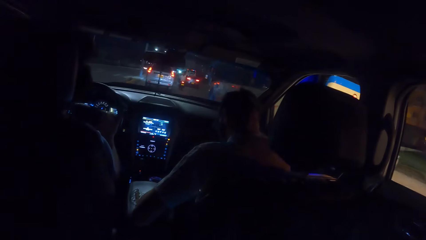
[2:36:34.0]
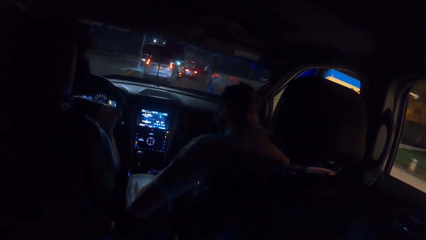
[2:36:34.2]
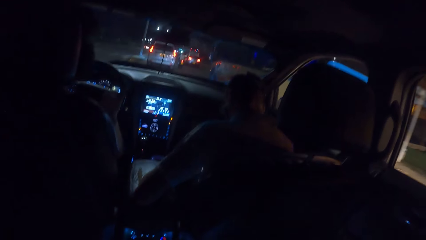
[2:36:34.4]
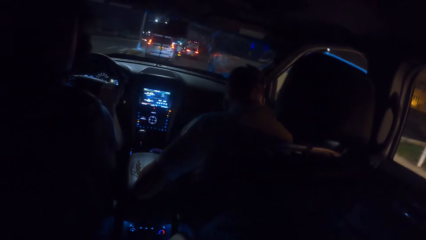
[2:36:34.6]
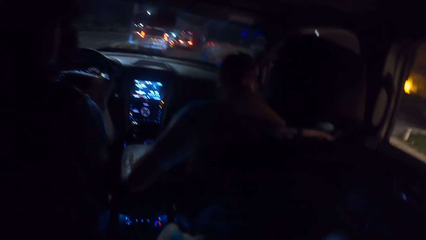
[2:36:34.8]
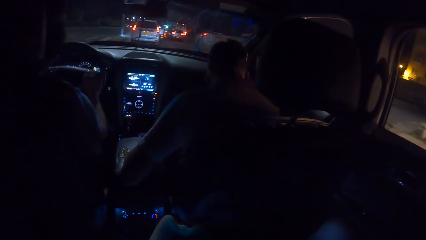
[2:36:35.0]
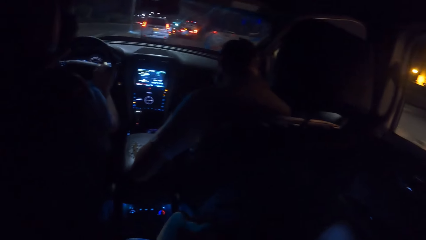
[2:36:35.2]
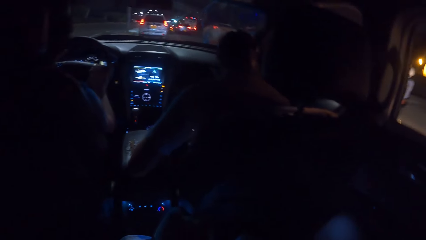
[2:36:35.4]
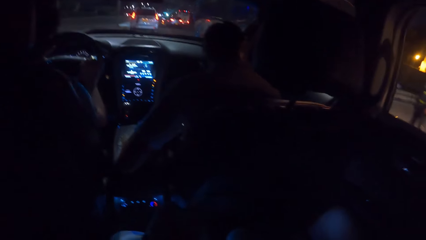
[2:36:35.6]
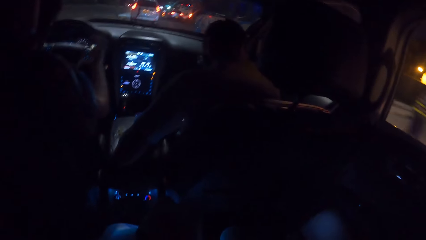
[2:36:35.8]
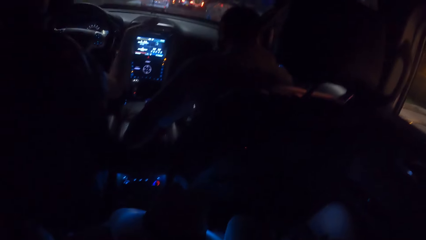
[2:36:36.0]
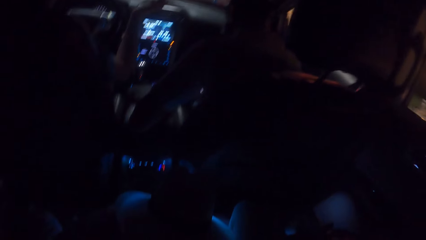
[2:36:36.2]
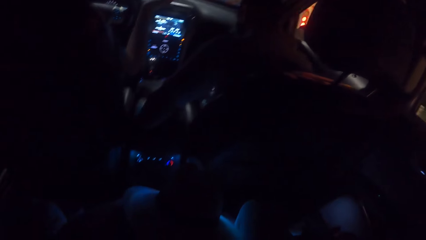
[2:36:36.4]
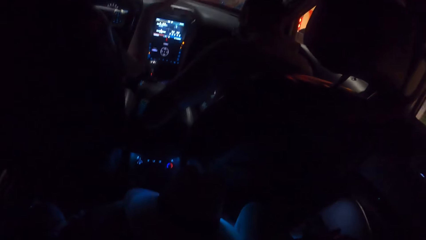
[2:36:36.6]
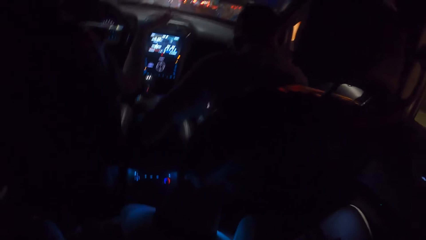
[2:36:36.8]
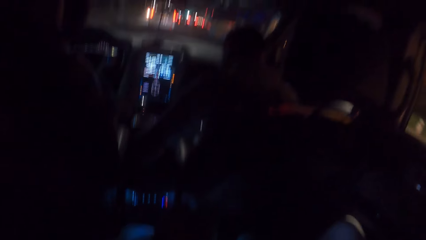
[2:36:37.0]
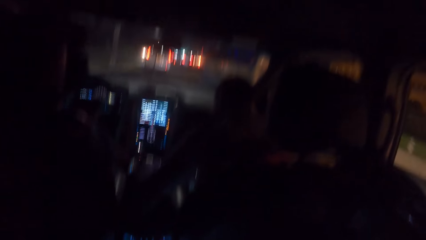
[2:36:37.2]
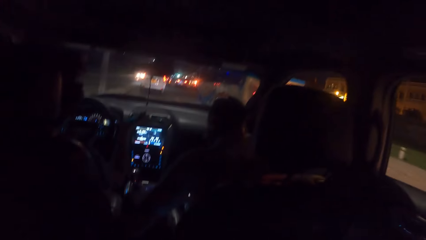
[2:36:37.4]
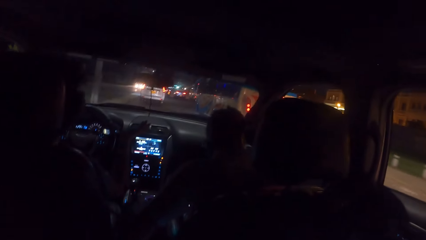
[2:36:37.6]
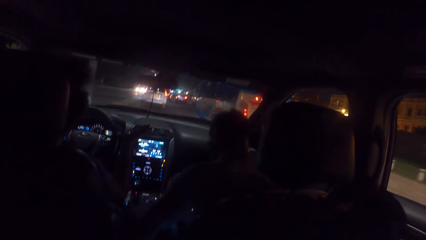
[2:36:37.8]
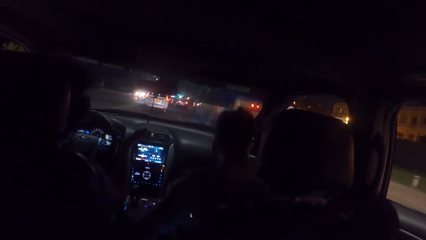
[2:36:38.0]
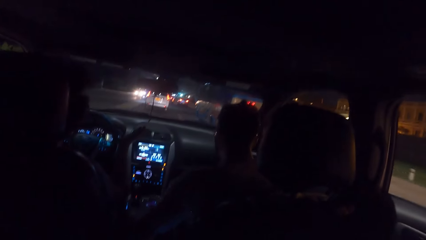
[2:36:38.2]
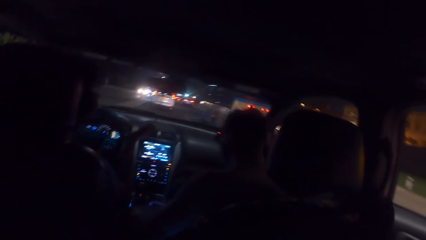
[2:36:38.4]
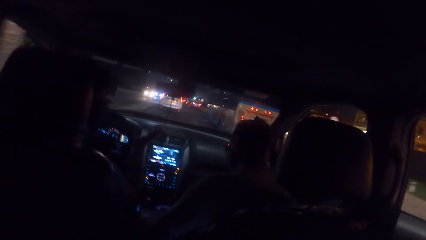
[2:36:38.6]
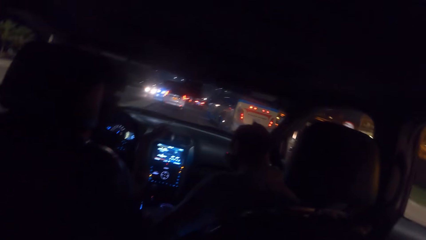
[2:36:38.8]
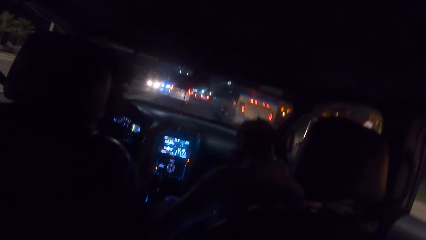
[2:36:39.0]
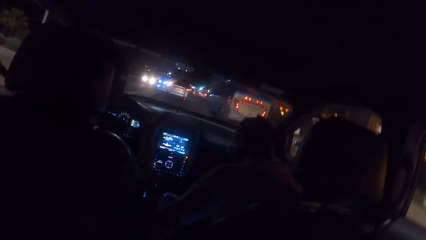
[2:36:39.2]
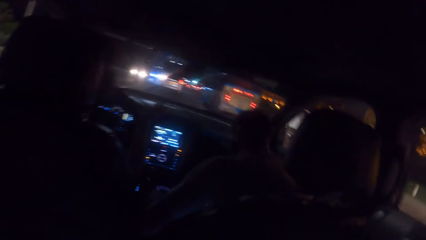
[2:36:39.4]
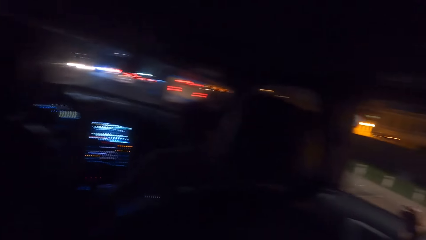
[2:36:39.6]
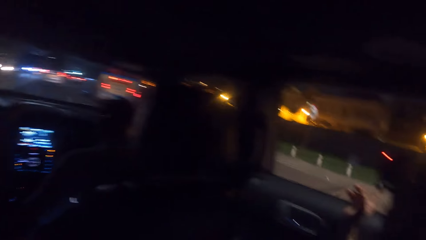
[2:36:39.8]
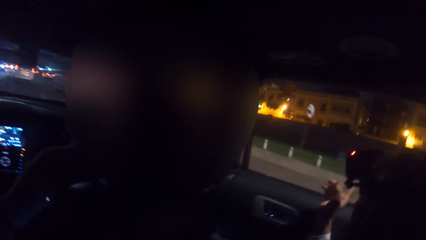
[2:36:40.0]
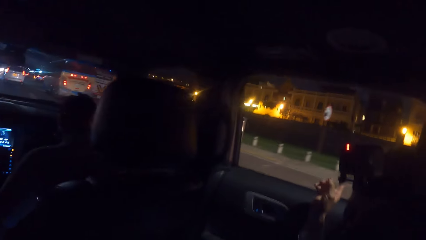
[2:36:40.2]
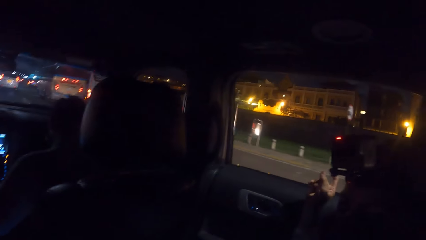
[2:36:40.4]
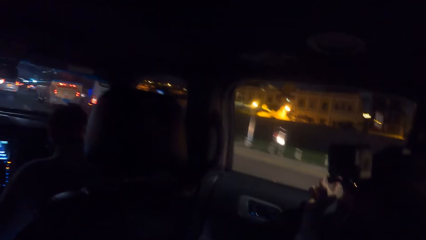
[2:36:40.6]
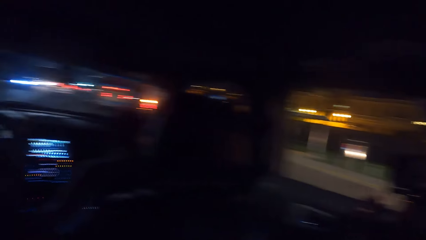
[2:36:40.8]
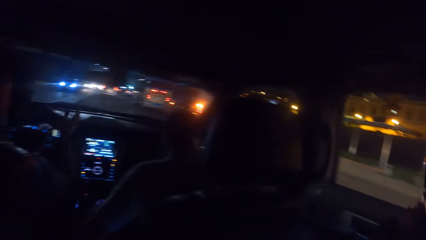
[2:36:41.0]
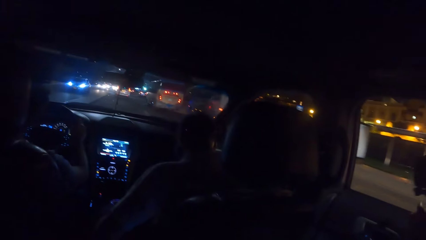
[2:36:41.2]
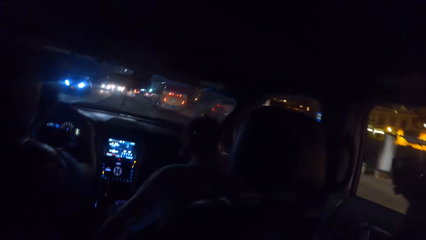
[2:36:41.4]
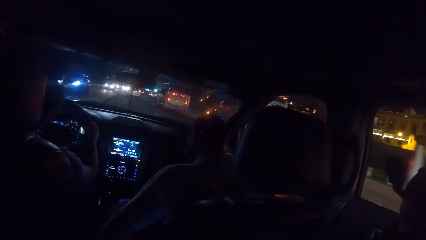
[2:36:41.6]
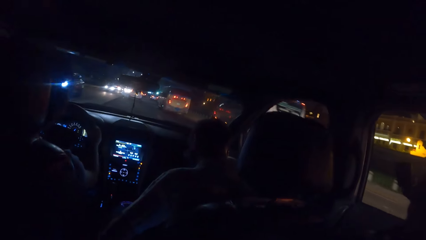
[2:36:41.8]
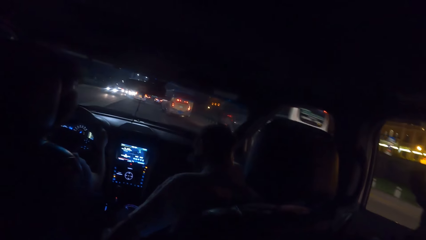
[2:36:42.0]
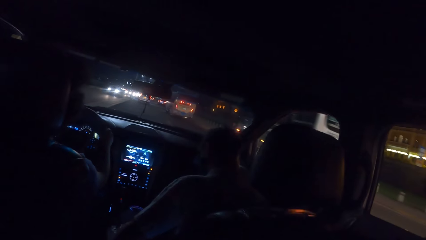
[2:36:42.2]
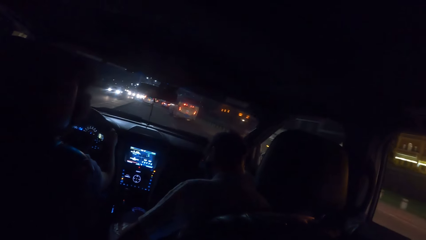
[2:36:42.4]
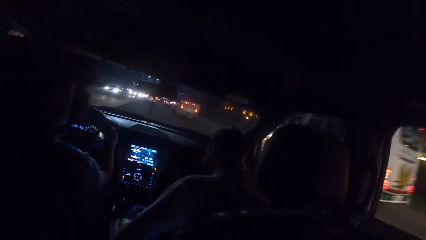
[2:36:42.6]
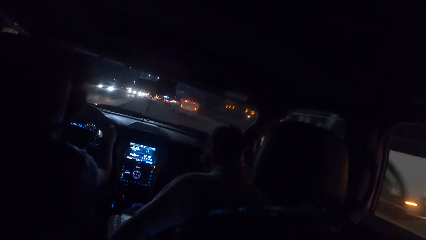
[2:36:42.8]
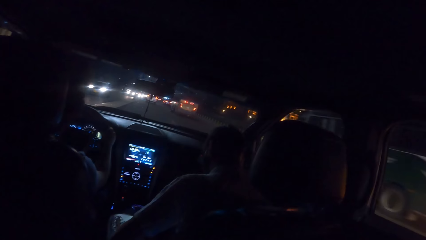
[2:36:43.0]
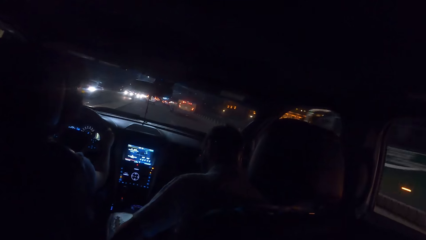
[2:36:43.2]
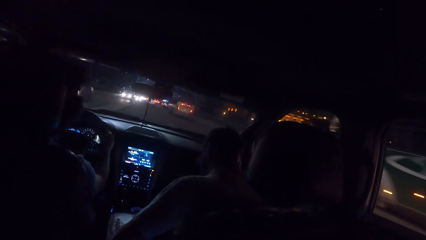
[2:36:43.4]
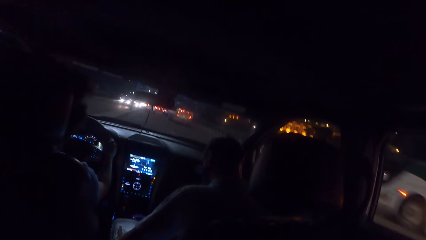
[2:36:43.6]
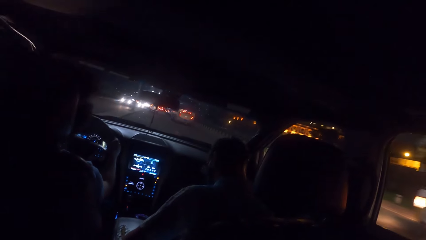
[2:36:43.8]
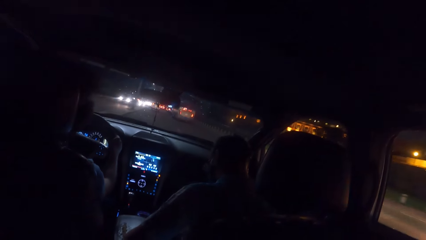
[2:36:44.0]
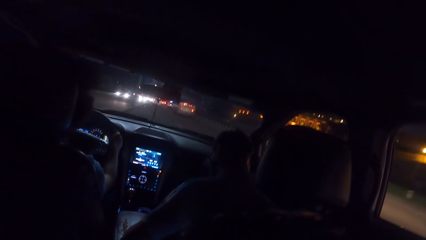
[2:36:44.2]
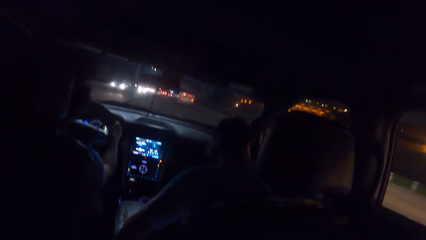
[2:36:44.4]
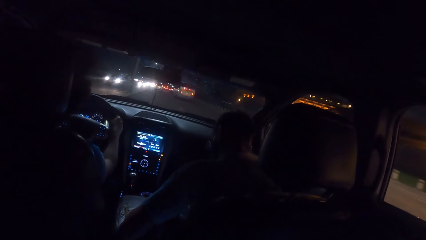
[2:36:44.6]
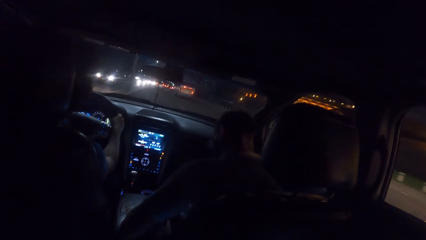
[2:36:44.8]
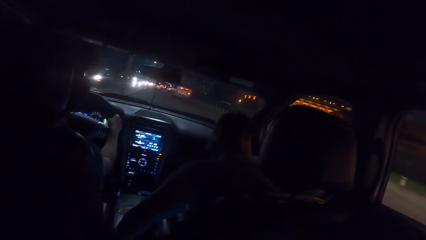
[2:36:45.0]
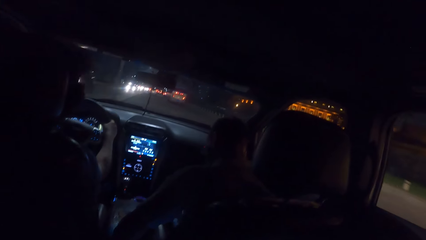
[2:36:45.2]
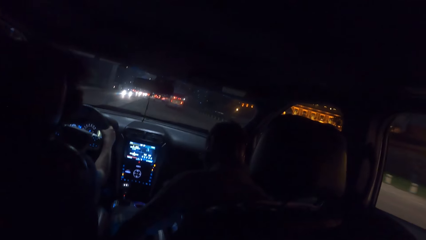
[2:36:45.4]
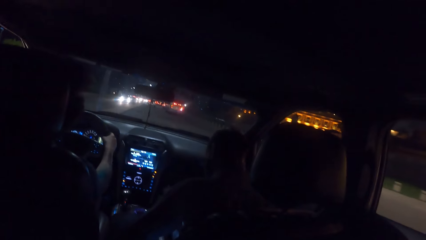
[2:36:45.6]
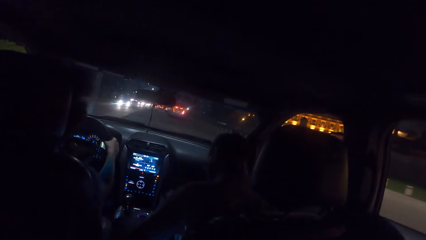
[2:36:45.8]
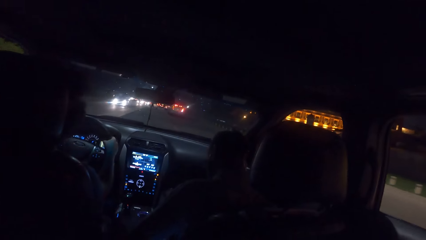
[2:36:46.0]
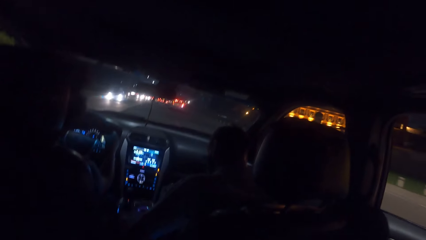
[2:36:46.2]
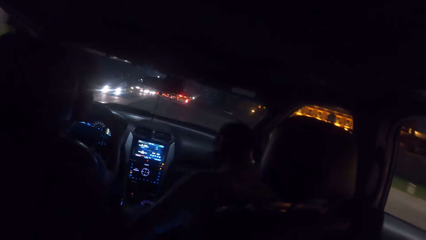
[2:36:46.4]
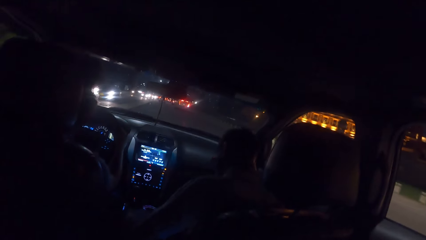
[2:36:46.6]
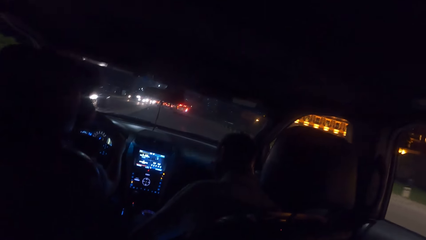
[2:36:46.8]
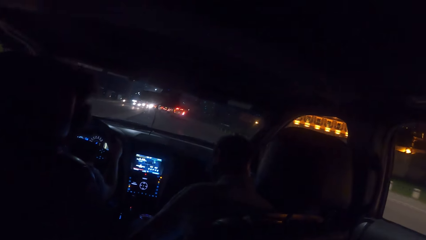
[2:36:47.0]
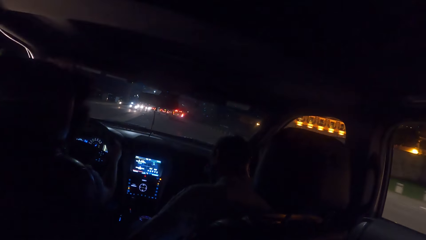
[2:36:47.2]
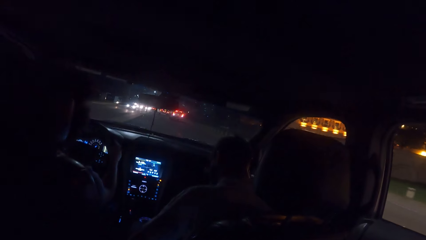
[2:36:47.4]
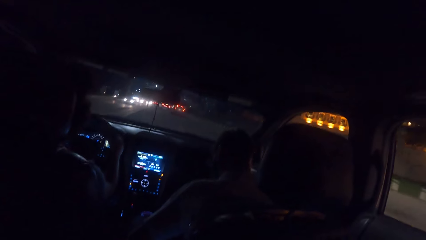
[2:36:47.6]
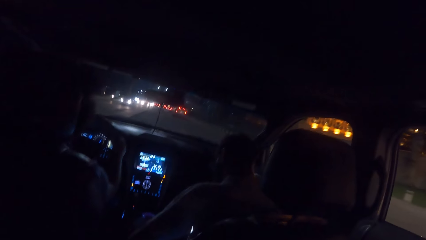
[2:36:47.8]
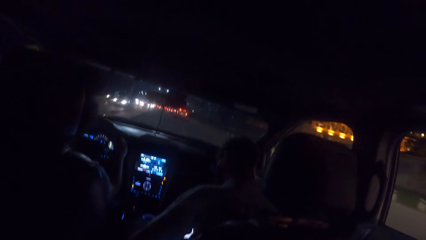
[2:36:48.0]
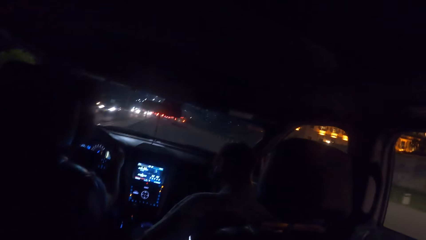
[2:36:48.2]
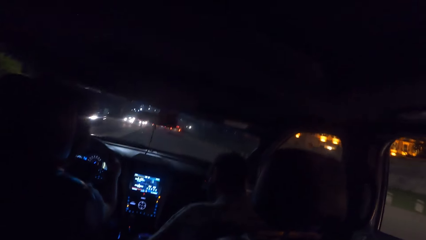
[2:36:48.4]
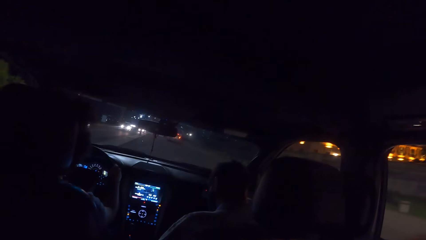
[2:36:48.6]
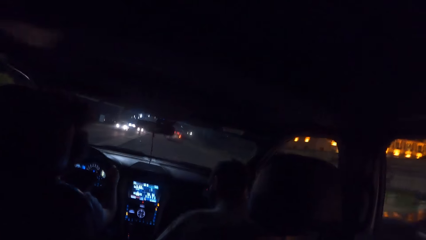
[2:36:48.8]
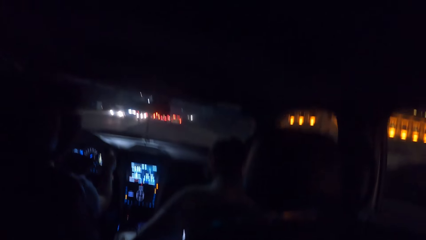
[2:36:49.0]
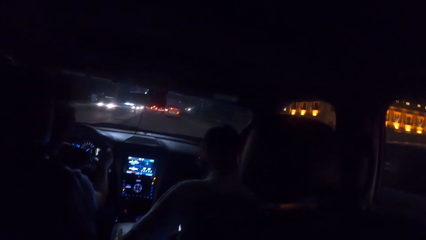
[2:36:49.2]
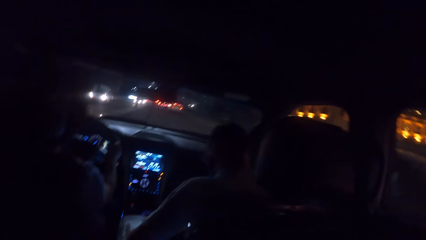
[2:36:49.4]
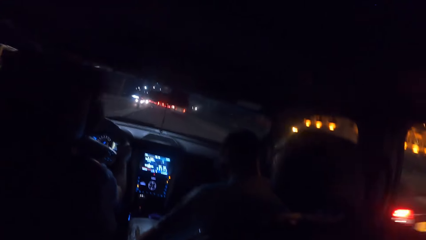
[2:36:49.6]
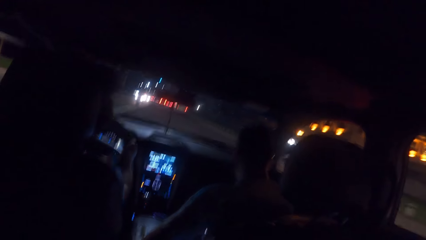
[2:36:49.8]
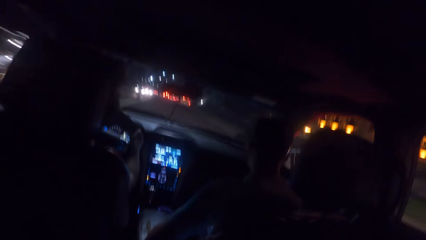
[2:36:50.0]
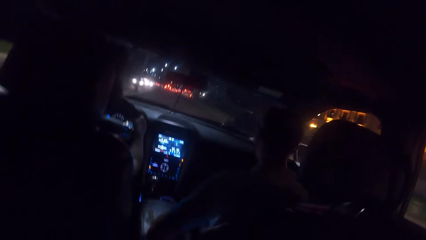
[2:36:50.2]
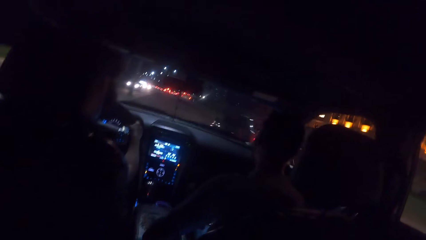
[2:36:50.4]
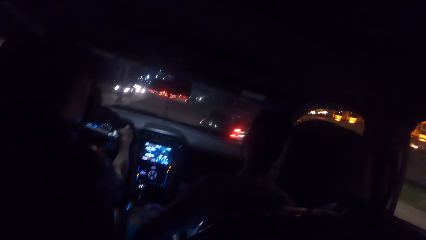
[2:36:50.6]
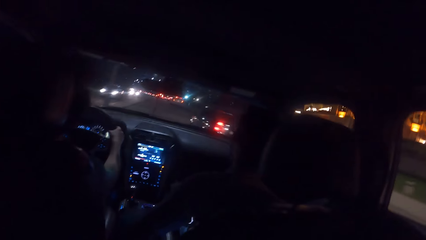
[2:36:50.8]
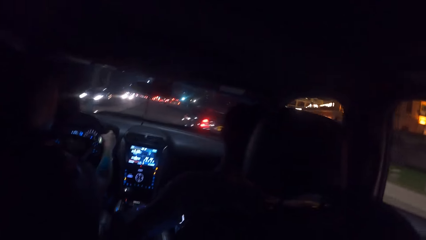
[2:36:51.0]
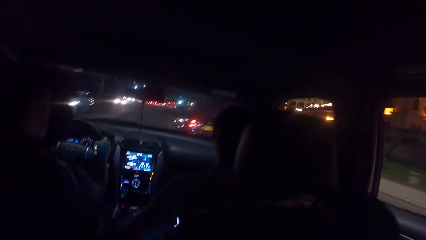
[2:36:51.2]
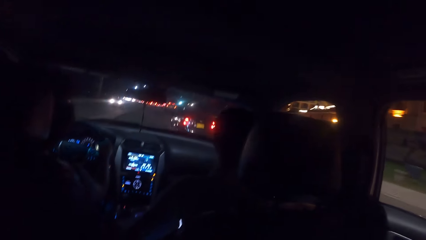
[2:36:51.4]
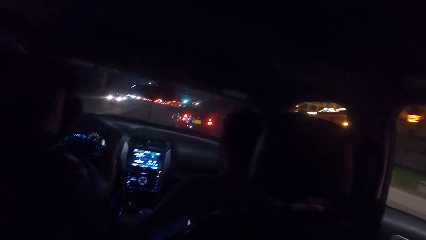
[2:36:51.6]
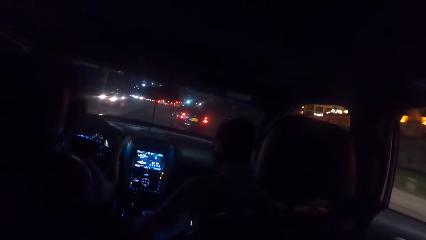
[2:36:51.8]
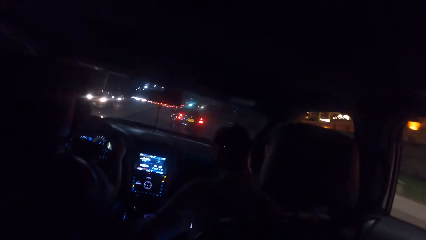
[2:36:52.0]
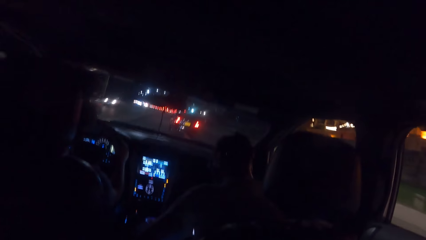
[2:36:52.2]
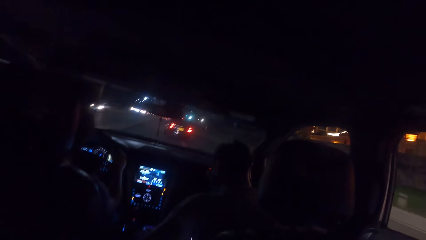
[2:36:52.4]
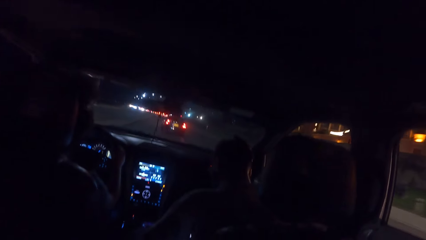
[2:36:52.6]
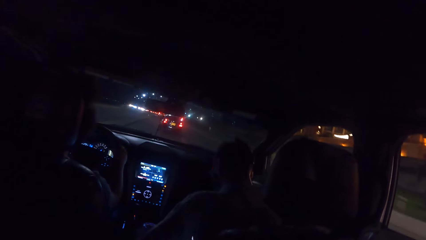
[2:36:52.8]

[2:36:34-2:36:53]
The camera wearer moves a hand. A woman touches the car window with her right hand. The woman points. The camera wearer holds the steering wheel. They drive a car.
